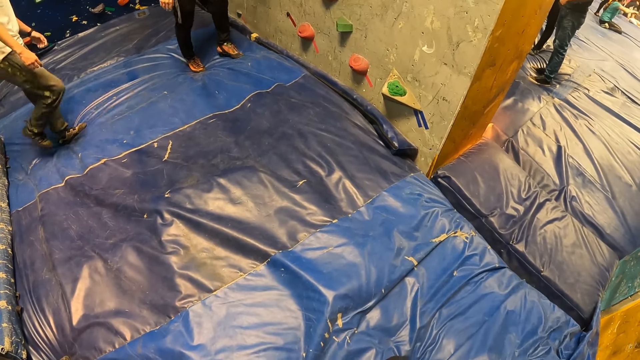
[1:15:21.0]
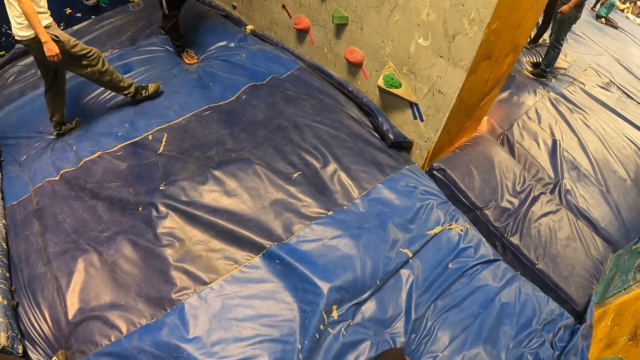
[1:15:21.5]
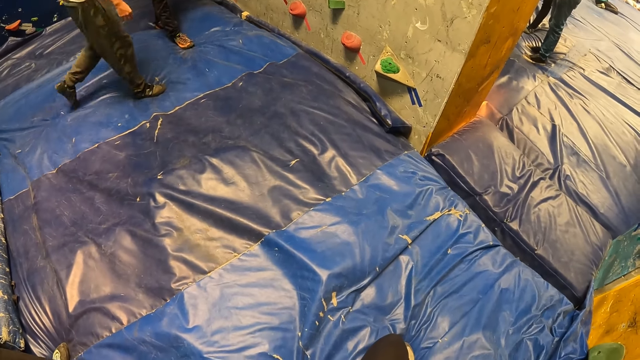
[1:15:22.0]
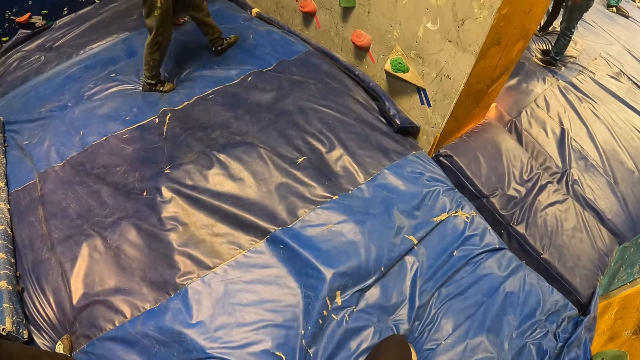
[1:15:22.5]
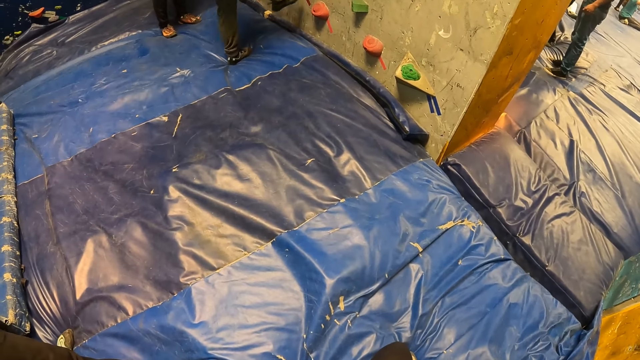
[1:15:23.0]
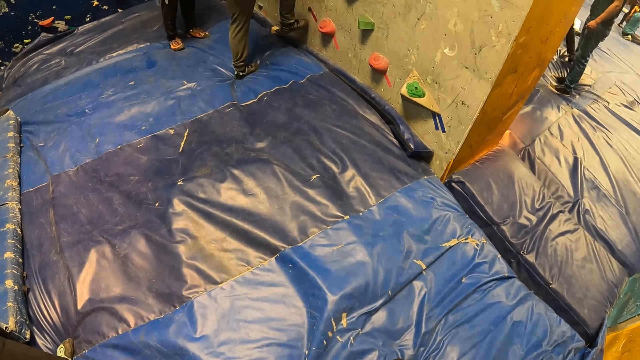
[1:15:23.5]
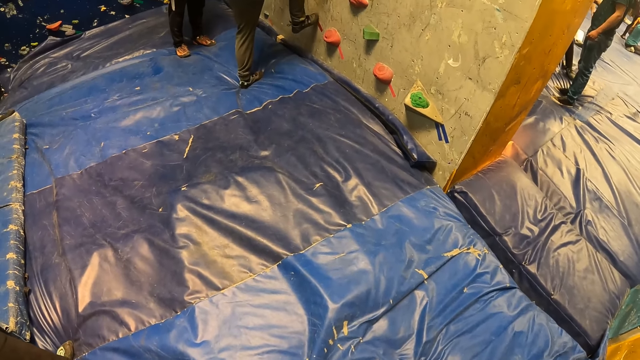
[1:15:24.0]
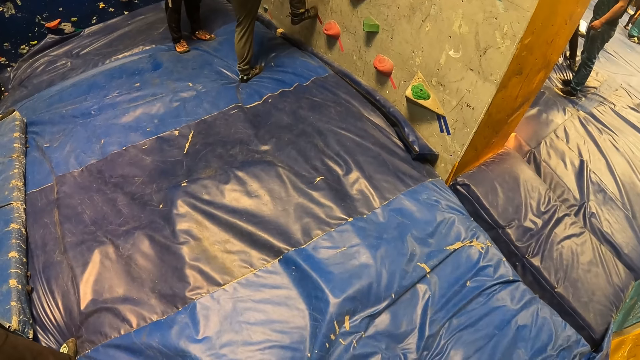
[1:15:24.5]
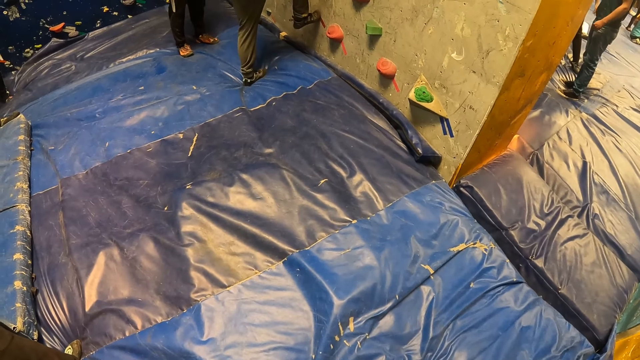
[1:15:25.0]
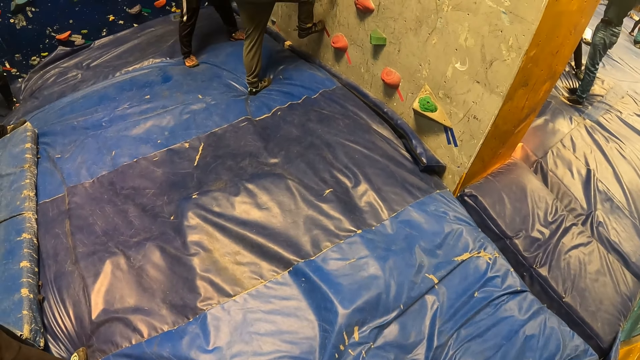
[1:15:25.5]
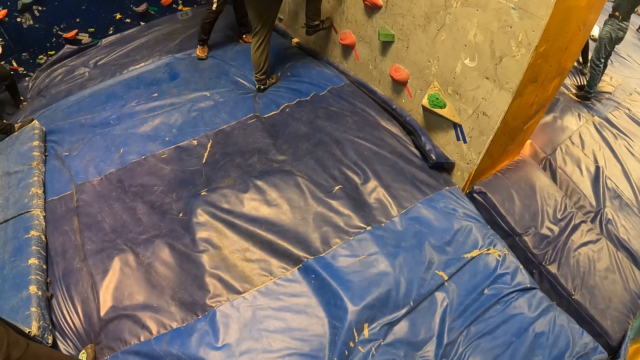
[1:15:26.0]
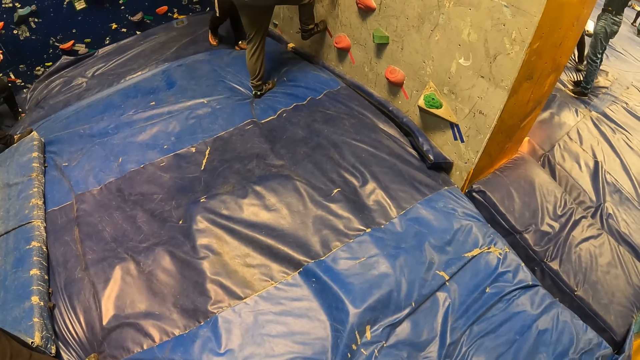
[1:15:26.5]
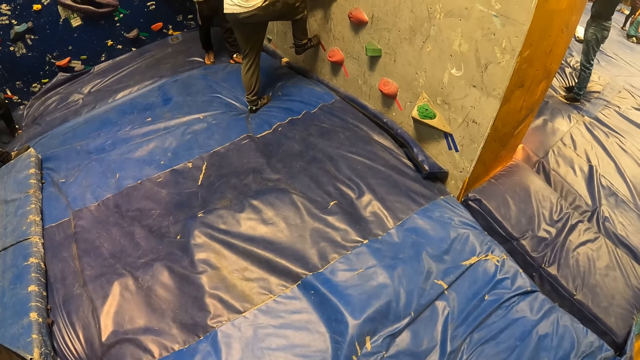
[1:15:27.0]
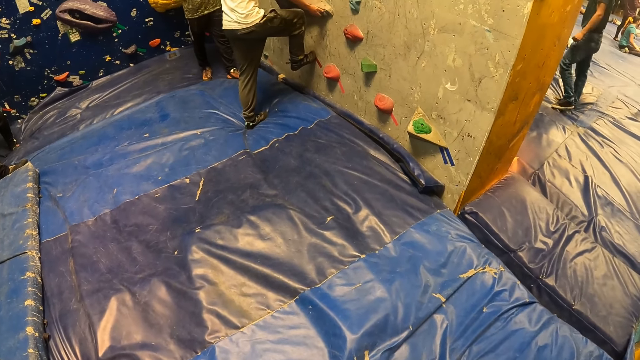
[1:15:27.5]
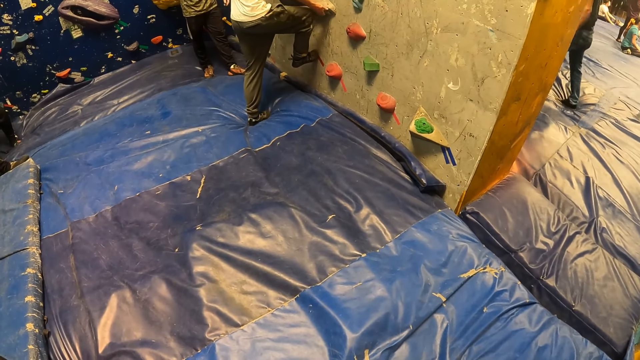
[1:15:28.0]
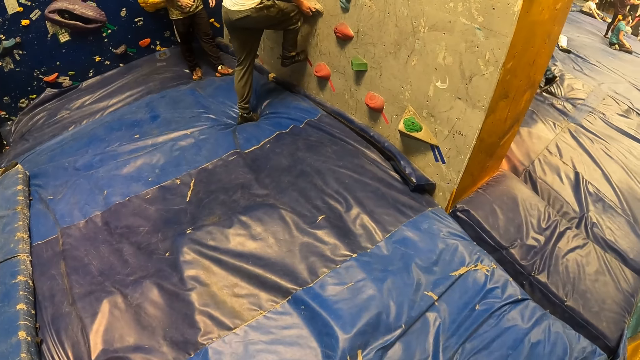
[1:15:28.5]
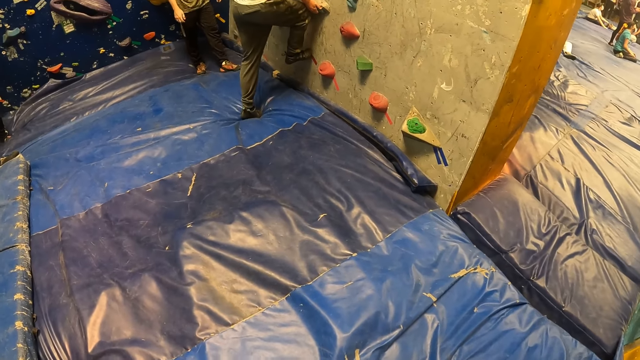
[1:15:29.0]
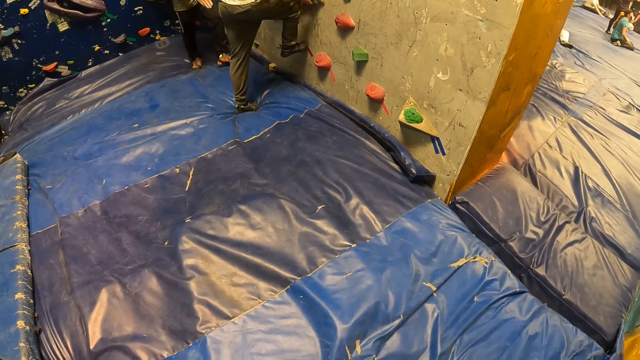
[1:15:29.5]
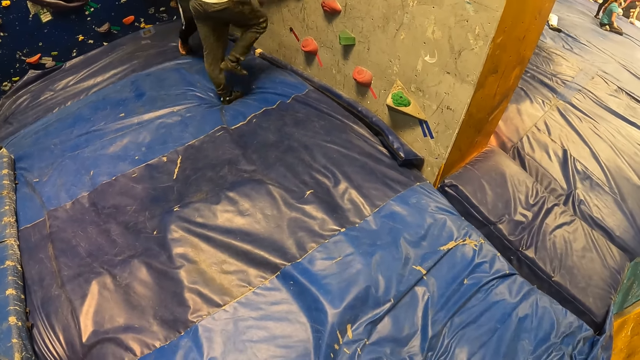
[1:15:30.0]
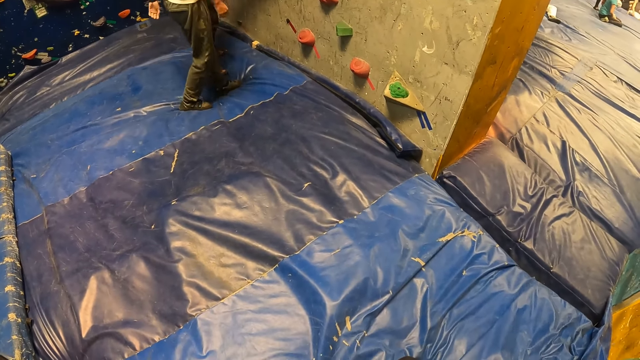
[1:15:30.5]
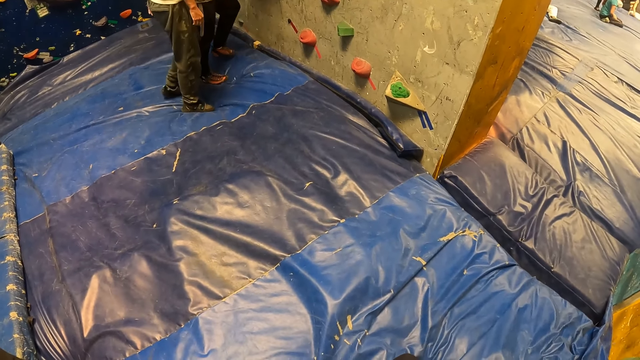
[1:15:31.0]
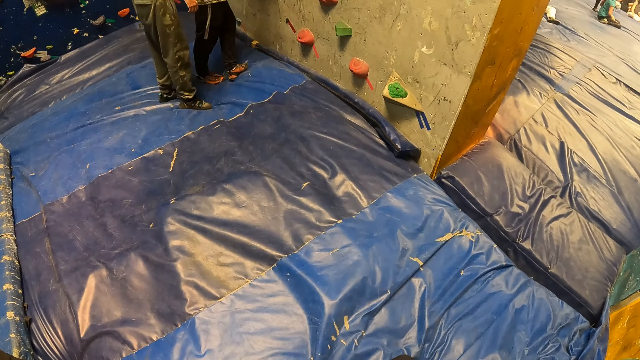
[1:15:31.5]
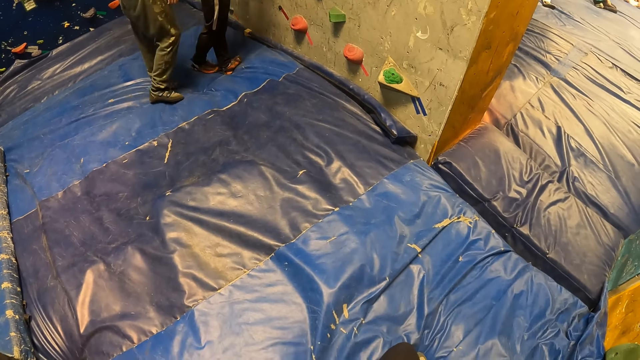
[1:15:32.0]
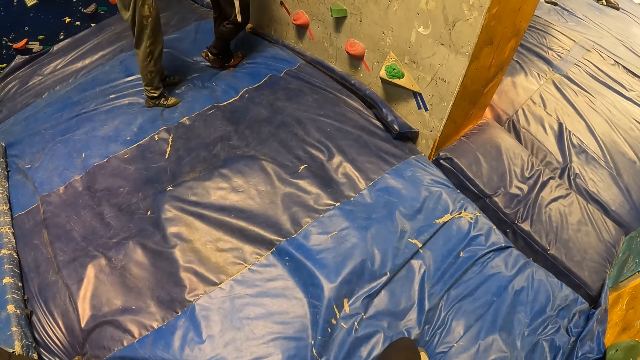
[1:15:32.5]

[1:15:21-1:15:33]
A man places his right leg on the bouldering wall.

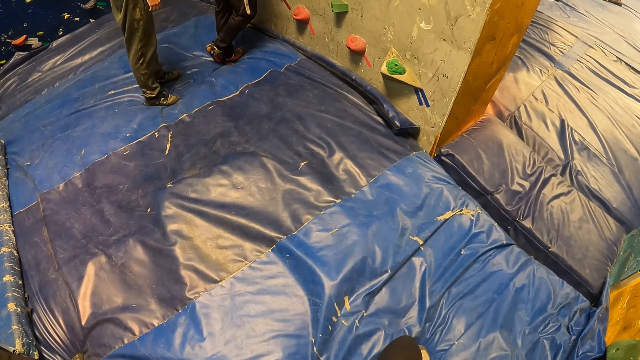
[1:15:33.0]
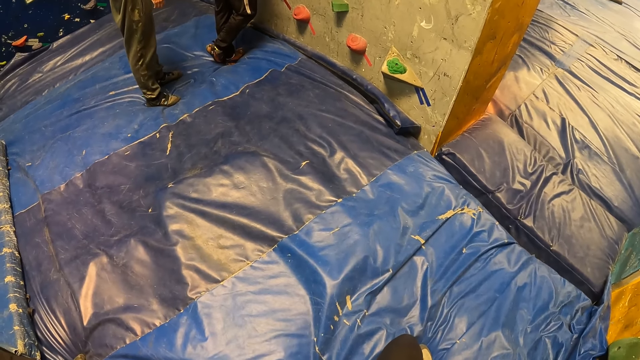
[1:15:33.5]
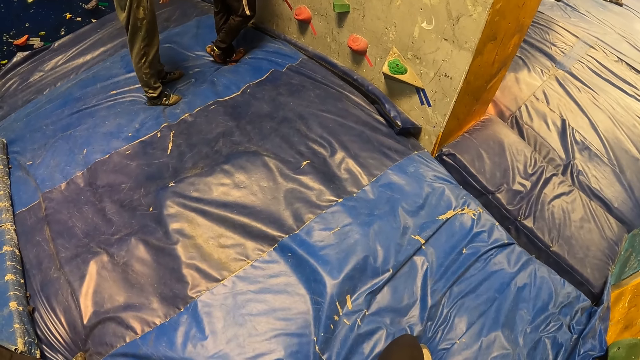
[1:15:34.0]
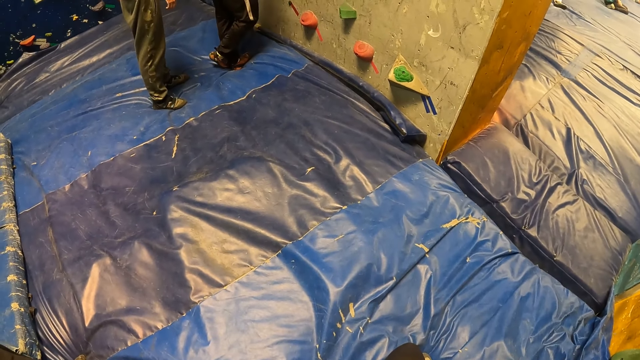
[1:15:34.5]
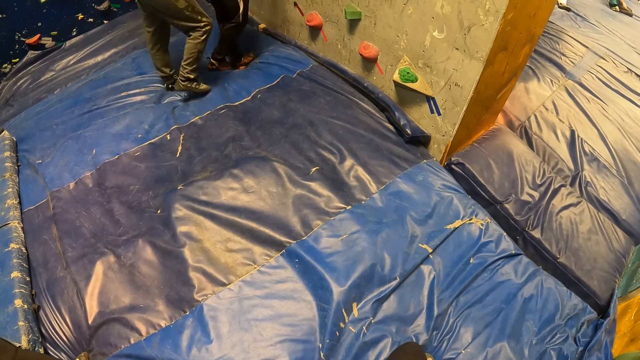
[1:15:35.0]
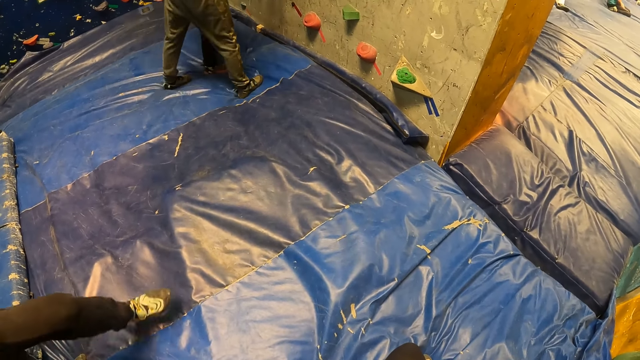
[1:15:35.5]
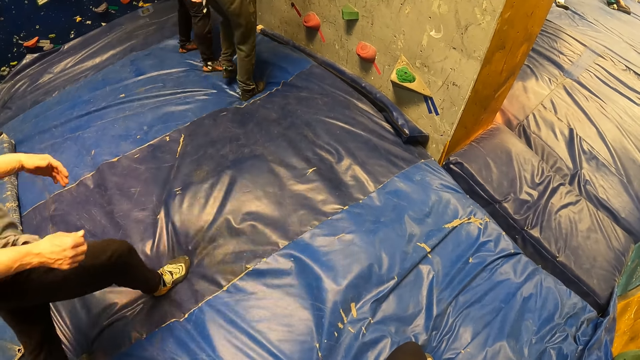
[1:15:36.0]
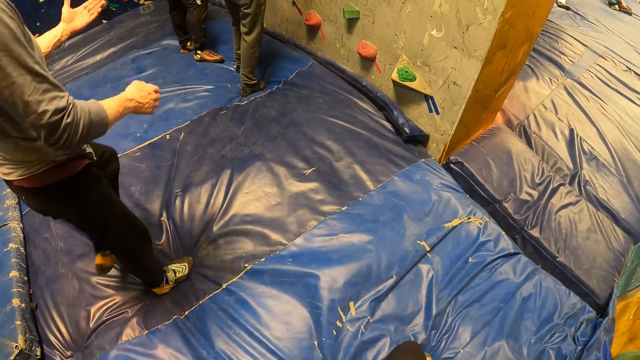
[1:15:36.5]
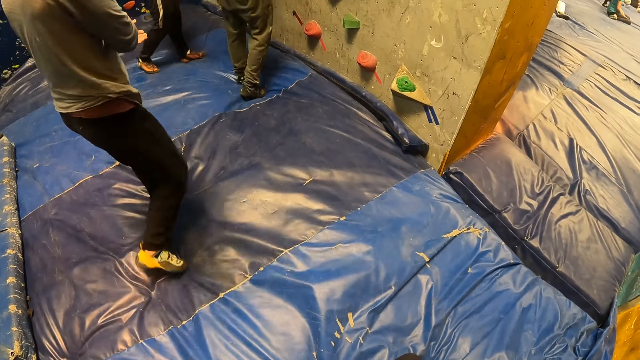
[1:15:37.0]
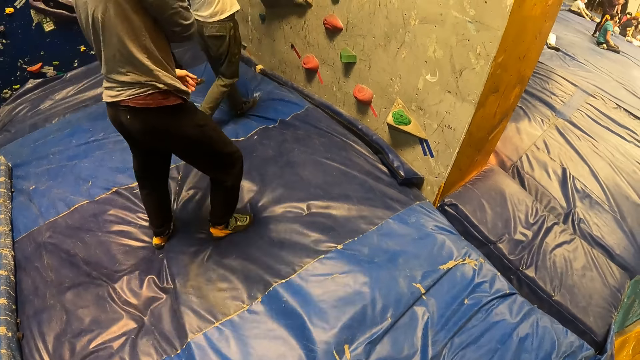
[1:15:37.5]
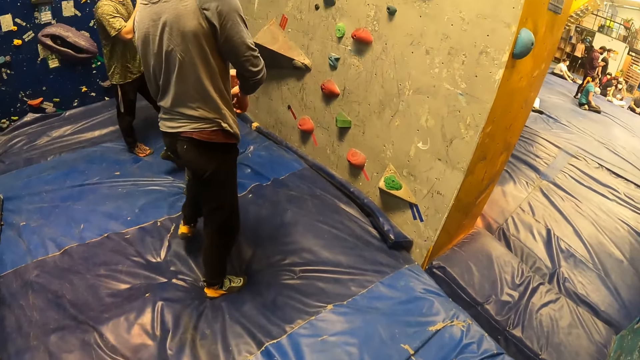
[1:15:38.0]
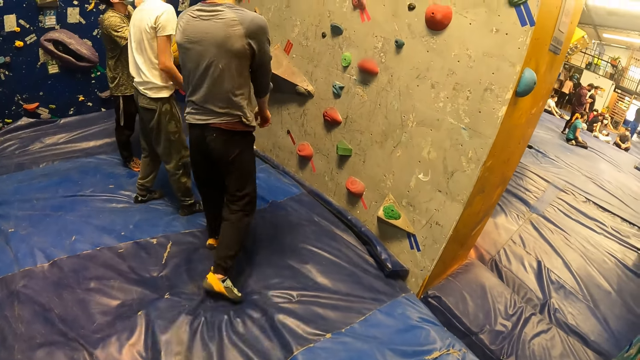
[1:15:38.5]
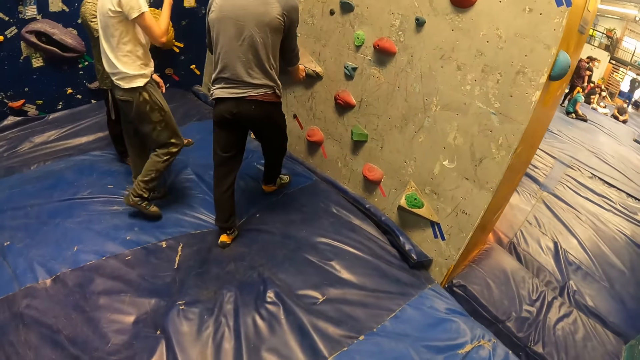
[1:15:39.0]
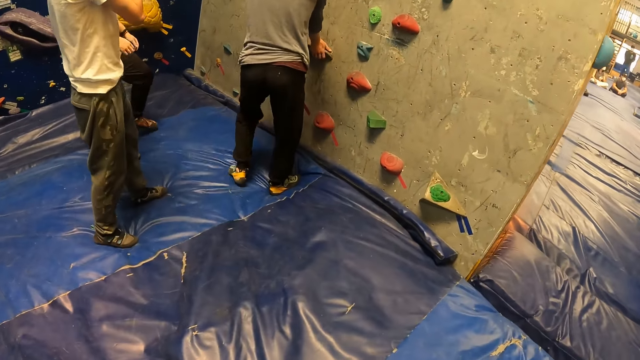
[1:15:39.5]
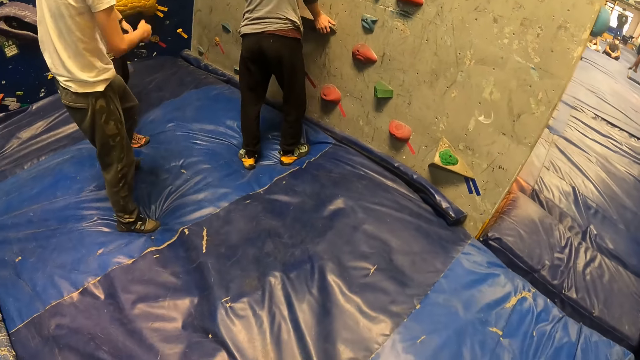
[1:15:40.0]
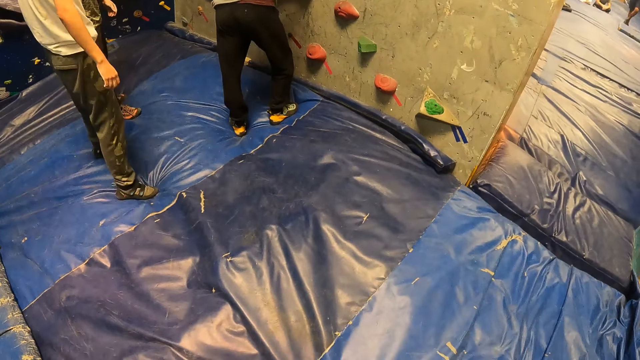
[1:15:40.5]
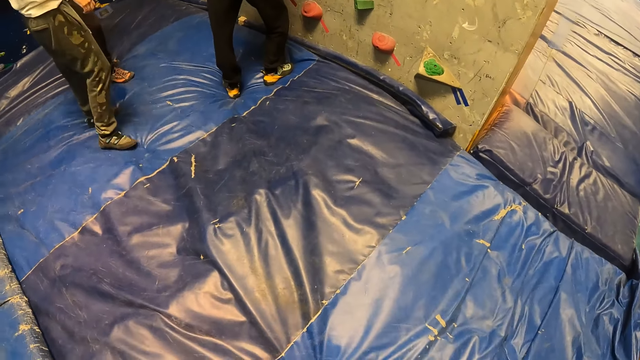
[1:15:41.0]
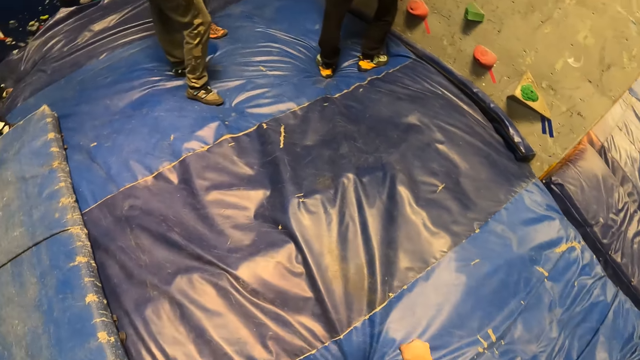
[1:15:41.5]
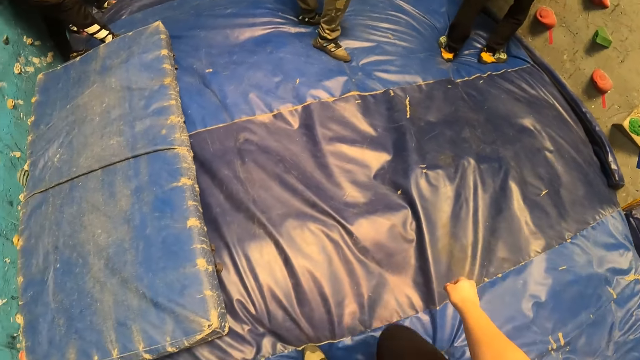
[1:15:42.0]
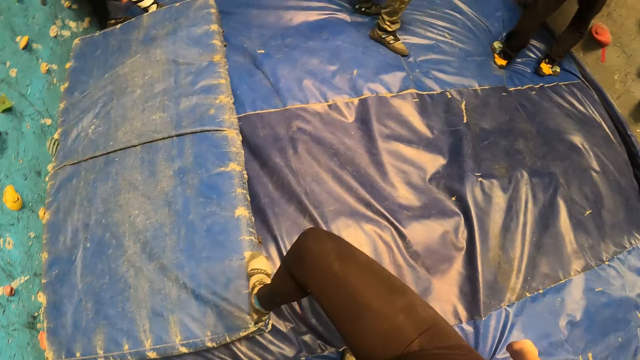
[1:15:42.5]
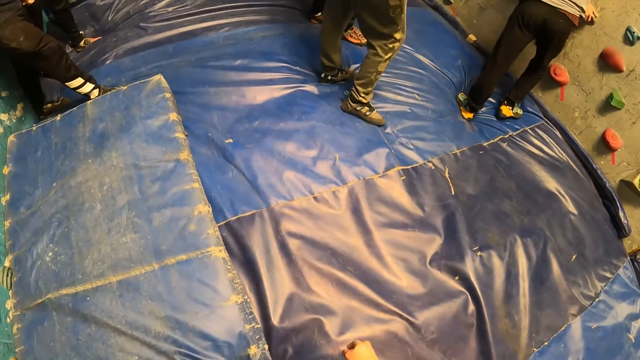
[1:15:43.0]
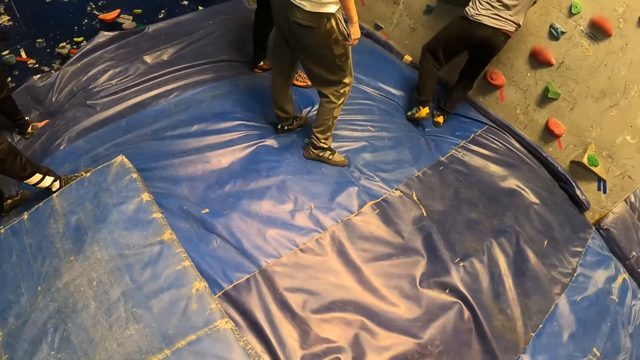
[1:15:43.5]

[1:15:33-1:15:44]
A man places his right hand on the bouldering wall.
